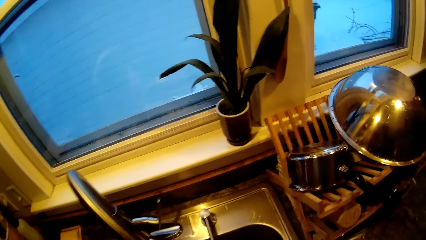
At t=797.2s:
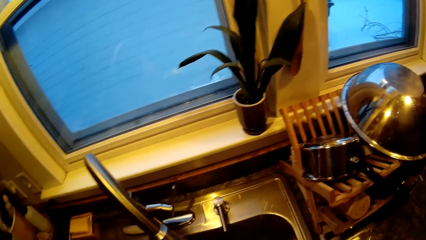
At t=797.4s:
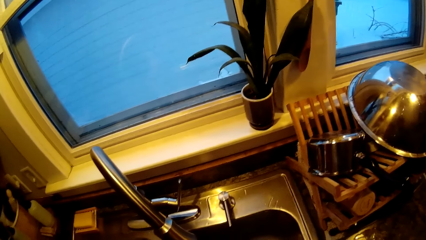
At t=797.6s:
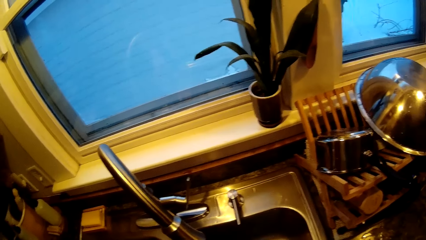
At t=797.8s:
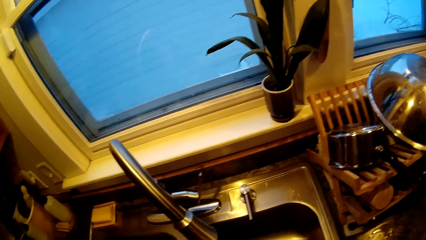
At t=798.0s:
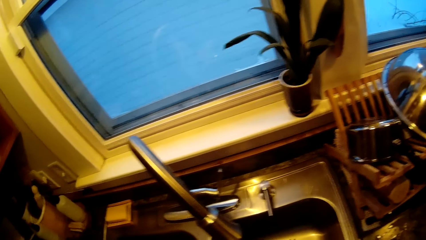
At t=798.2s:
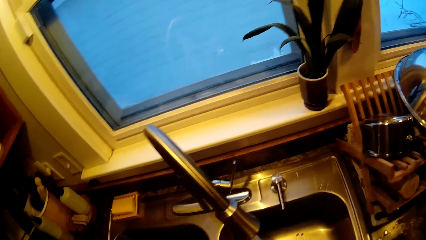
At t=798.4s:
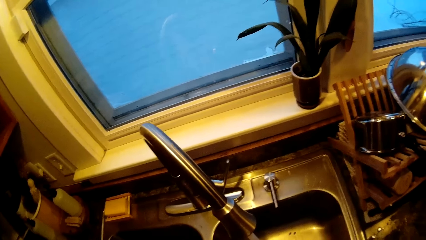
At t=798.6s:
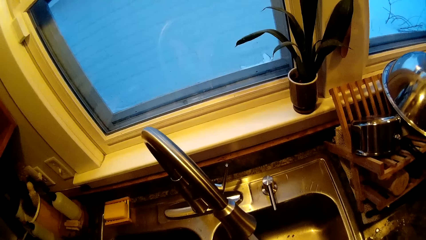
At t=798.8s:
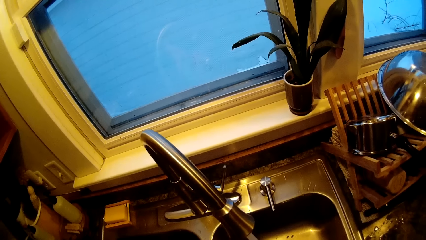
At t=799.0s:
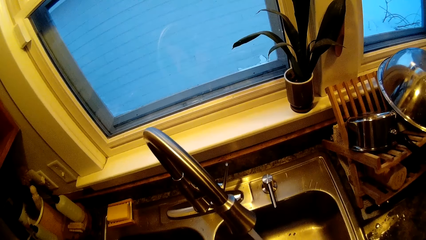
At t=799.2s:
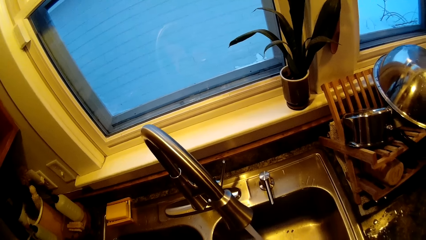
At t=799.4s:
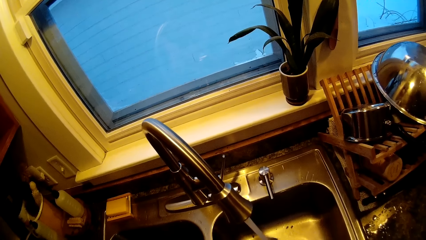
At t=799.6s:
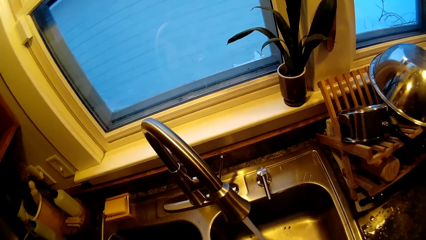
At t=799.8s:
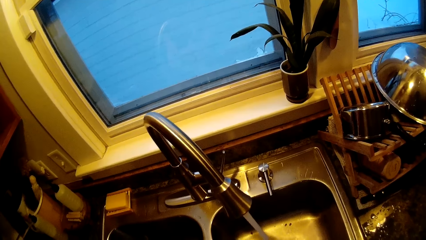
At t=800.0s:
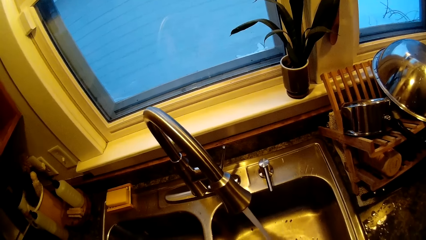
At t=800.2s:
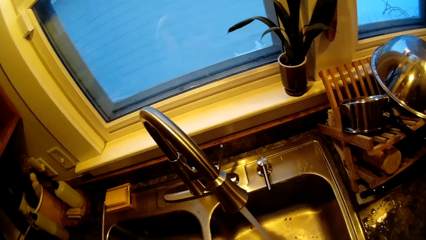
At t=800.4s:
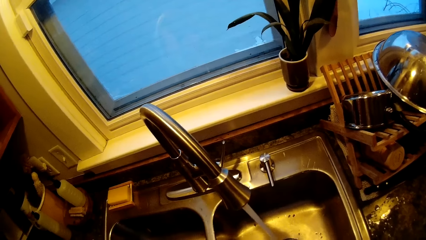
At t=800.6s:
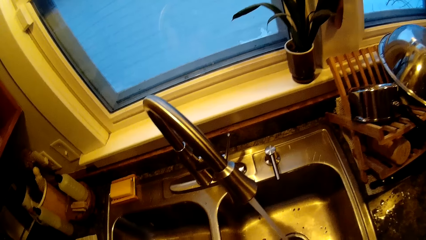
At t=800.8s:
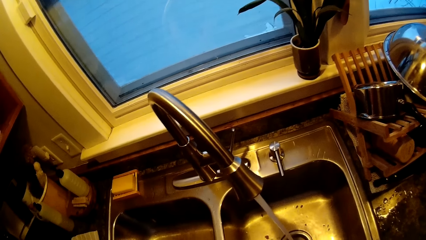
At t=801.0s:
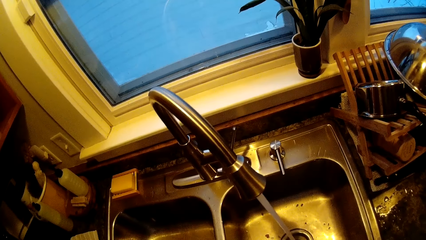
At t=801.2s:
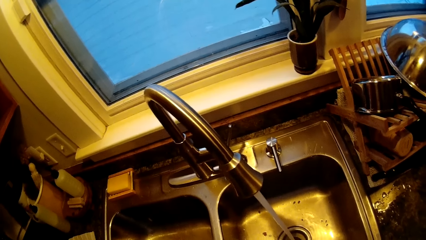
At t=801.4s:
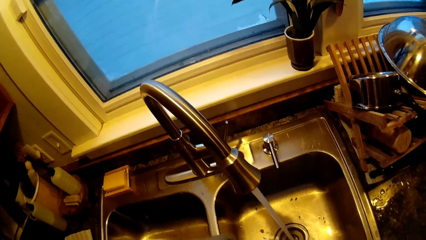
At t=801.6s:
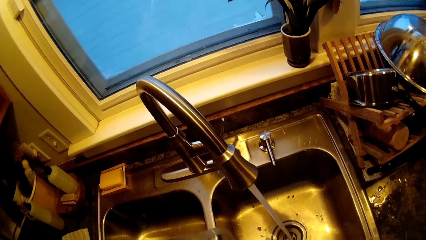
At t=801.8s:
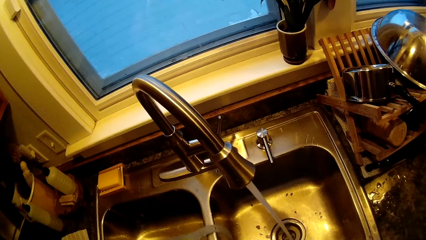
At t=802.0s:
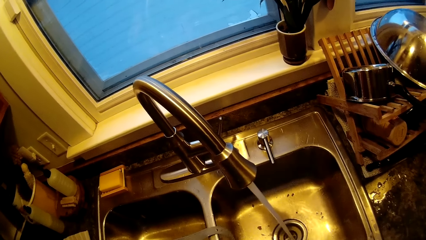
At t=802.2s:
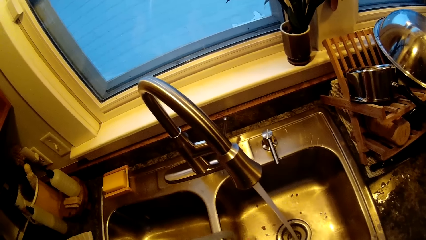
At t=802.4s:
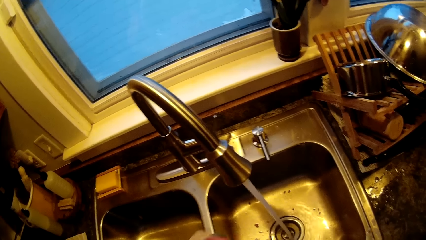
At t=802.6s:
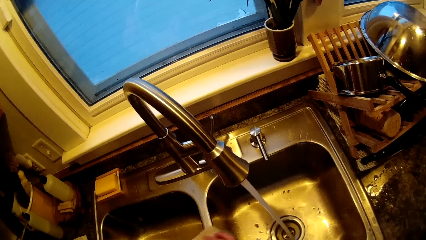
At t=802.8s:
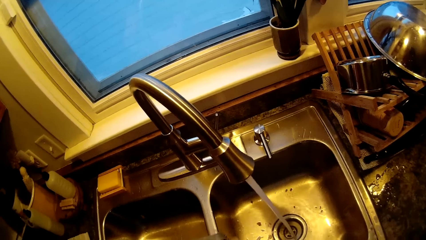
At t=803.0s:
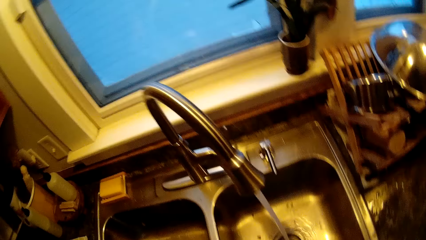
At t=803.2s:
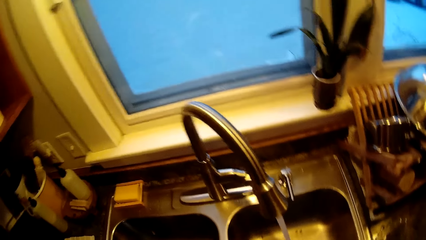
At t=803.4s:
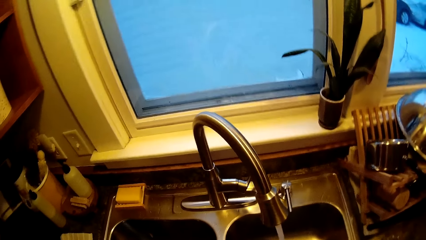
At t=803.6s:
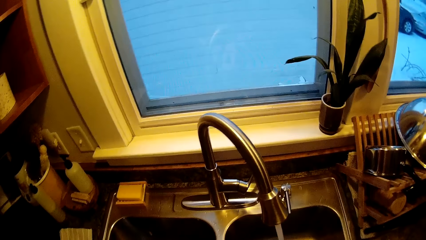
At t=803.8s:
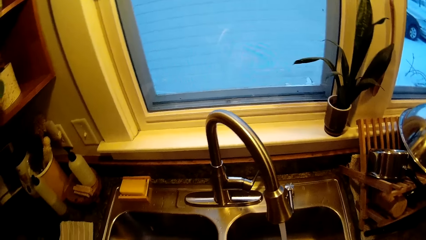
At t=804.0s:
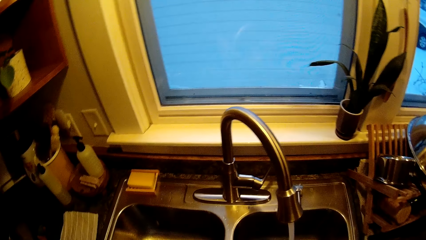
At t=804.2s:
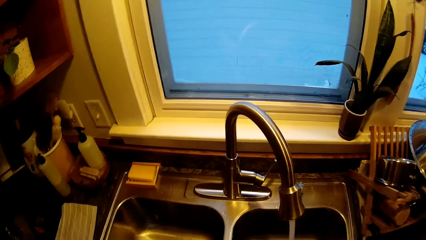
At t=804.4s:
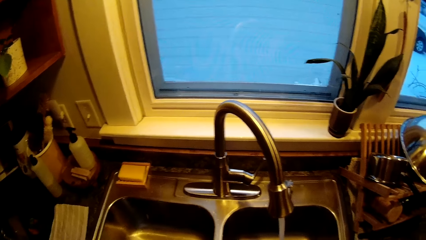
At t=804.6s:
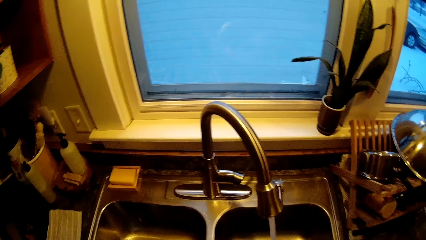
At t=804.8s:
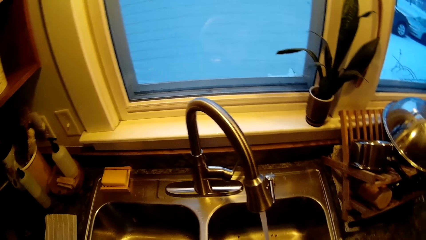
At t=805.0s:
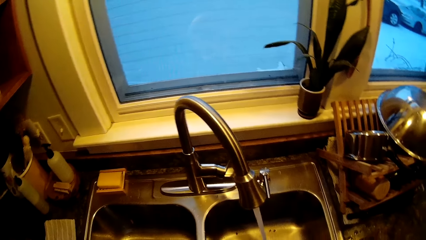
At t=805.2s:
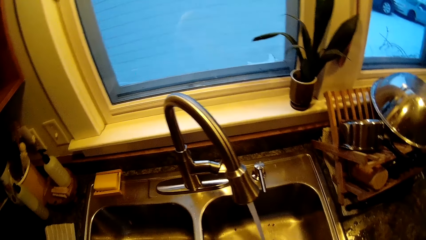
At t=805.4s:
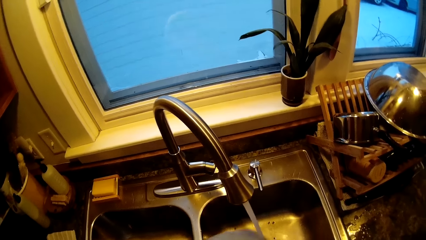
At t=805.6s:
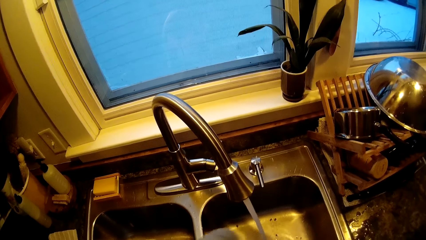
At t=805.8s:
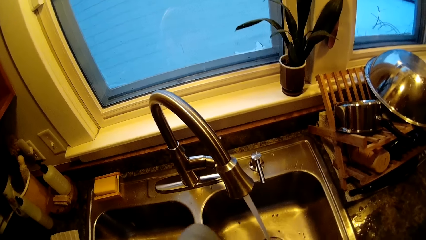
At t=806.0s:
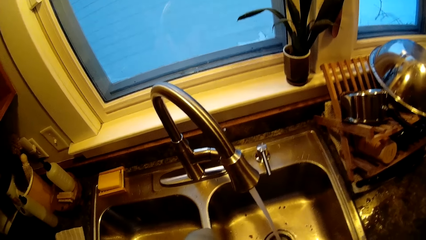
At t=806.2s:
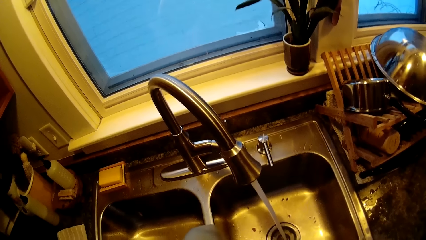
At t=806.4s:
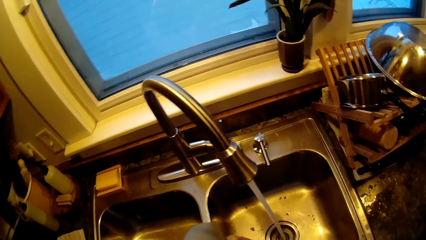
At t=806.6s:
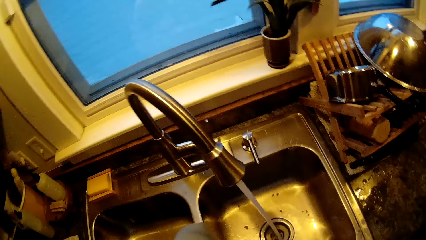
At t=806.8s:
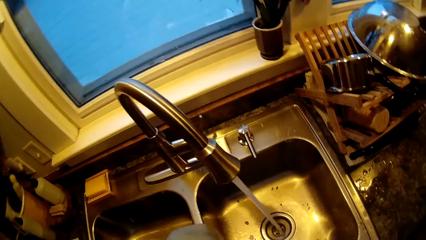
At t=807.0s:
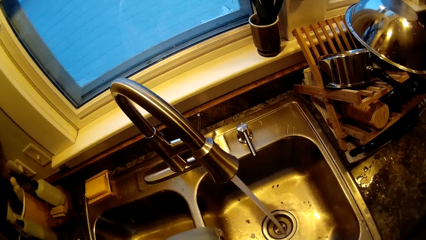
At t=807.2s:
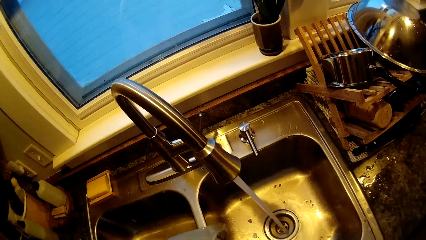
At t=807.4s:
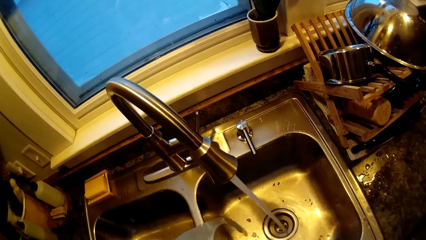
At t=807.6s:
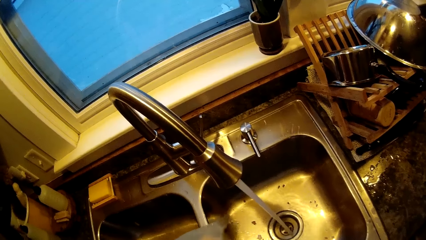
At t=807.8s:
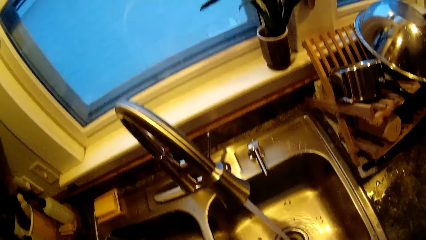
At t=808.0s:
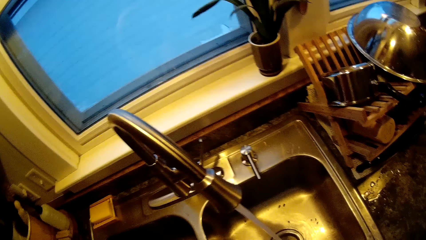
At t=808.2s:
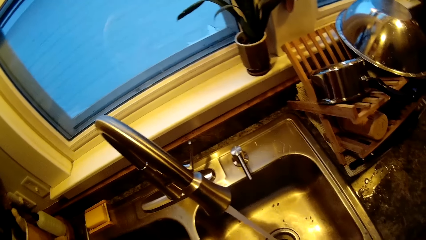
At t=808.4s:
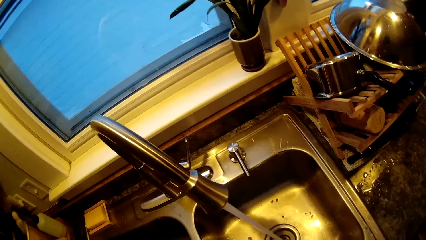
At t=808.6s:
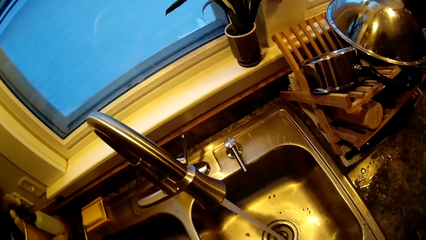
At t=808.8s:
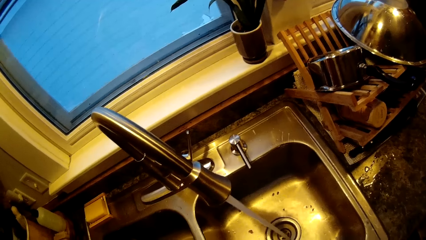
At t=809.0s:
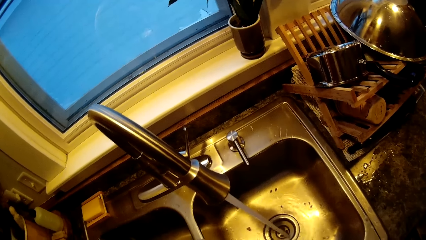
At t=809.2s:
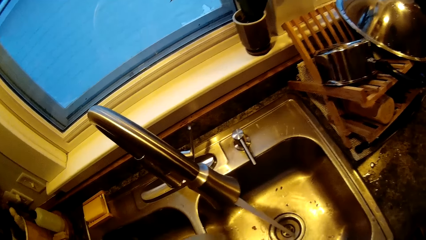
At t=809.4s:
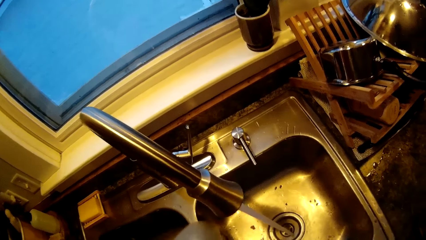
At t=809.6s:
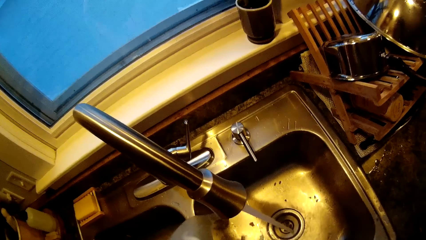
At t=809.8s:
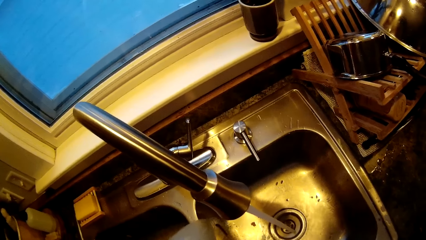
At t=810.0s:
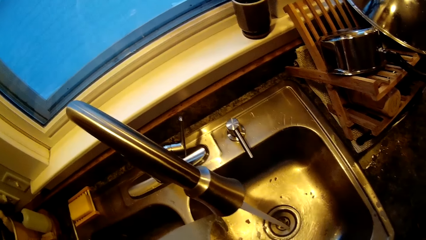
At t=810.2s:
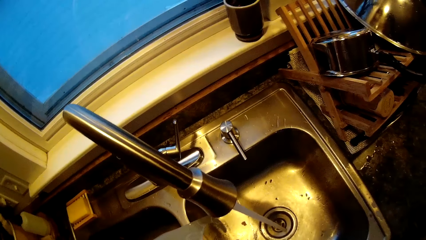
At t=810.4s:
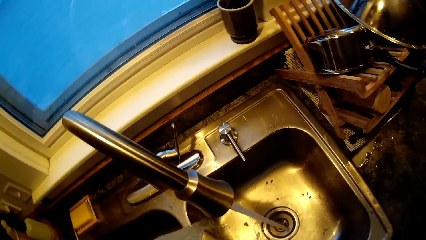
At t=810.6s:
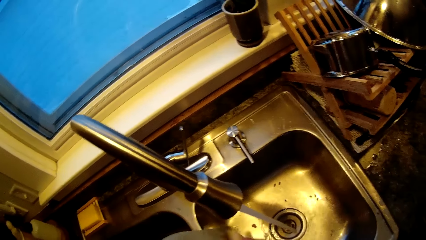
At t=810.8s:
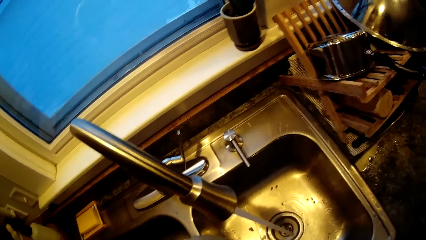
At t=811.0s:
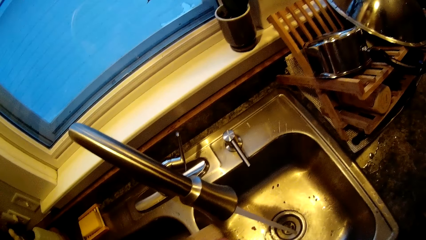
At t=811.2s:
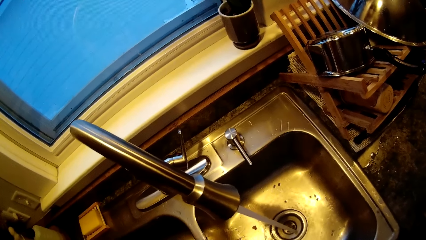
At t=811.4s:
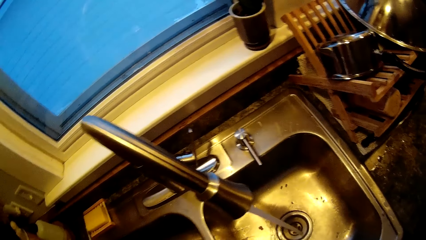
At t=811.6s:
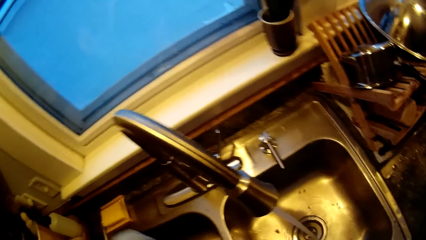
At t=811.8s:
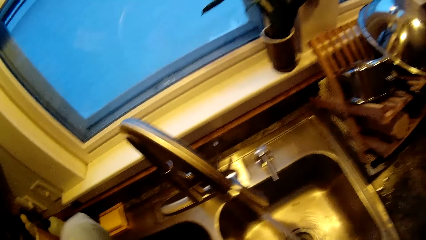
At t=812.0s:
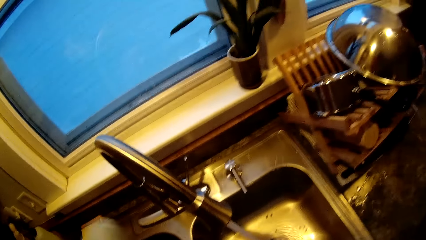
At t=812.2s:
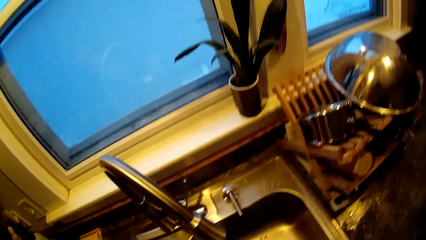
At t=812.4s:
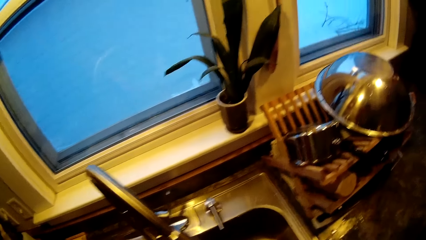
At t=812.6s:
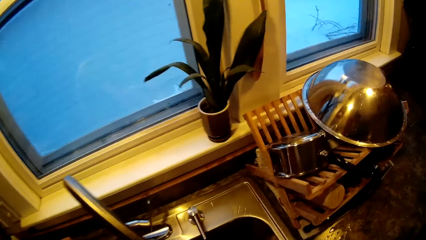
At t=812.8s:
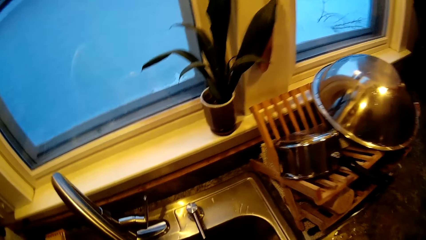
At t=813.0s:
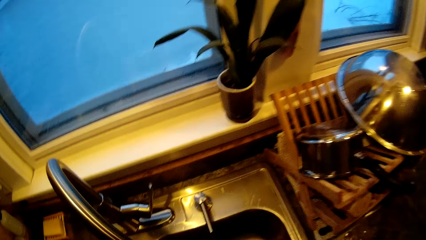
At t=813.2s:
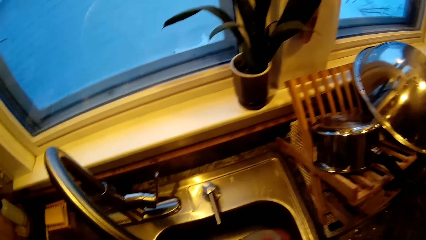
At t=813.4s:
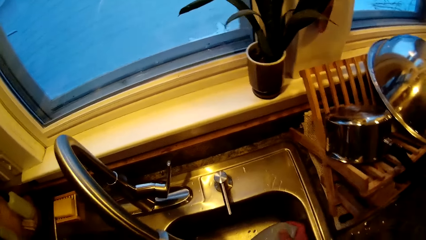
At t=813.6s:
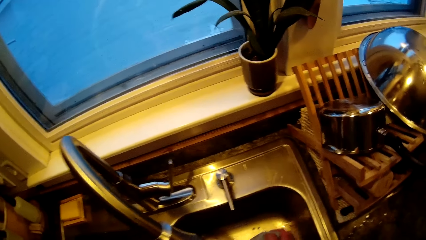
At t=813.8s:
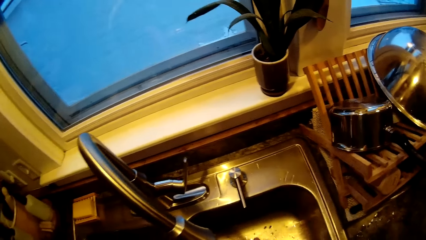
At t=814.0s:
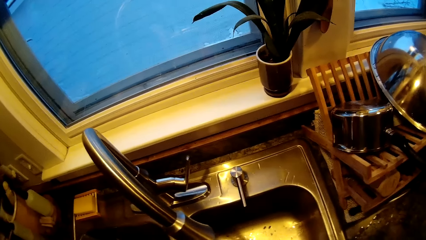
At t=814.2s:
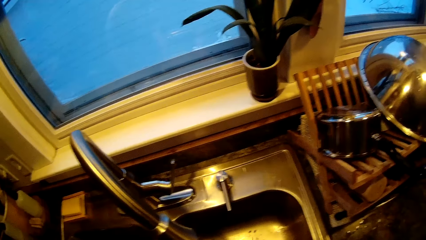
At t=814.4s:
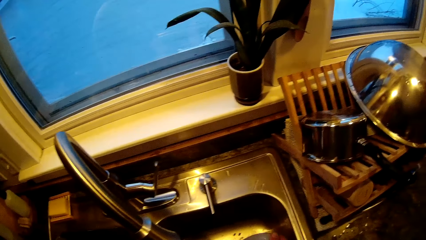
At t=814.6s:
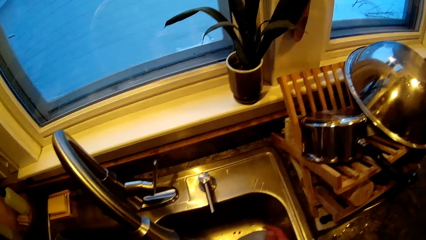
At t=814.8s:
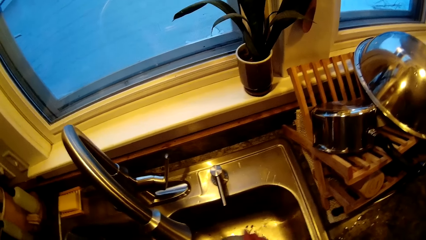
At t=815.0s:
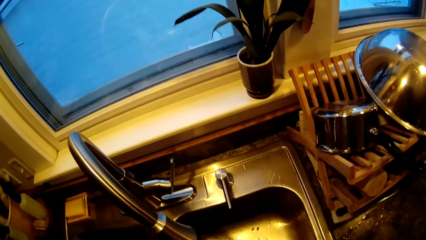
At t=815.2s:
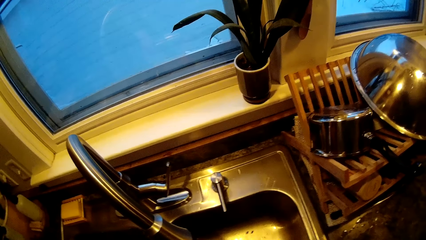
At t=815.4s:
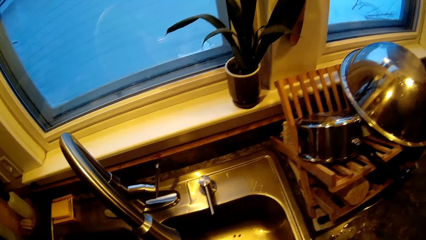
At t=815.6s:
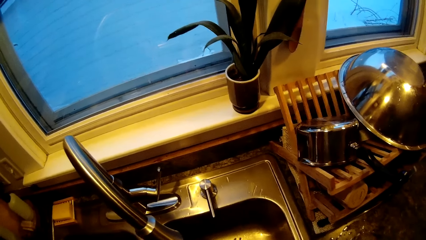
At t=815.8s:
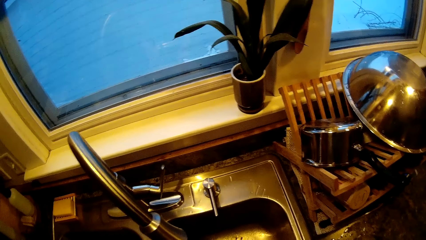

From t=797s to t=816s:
The camera wearer washes cutleries in the kitchen sink.
